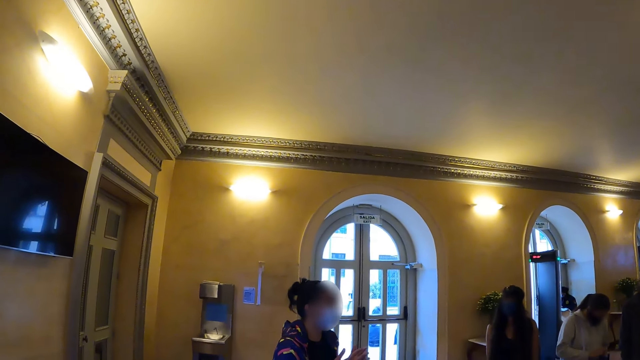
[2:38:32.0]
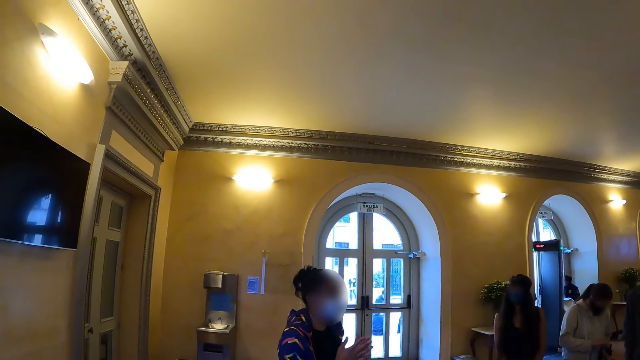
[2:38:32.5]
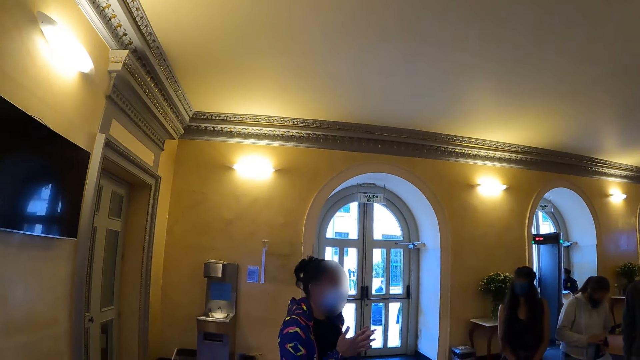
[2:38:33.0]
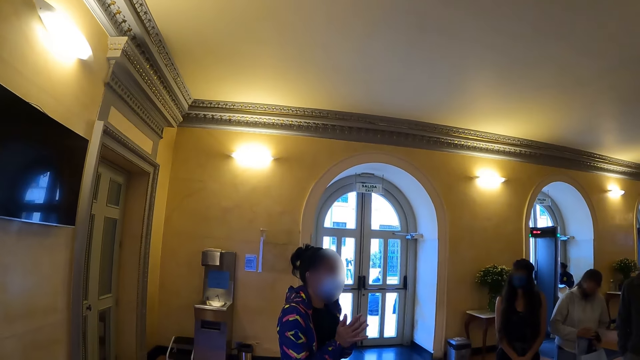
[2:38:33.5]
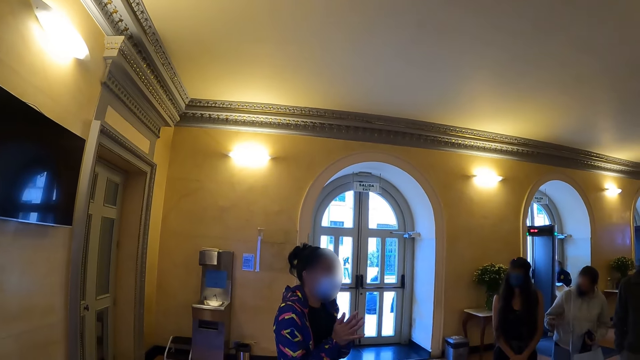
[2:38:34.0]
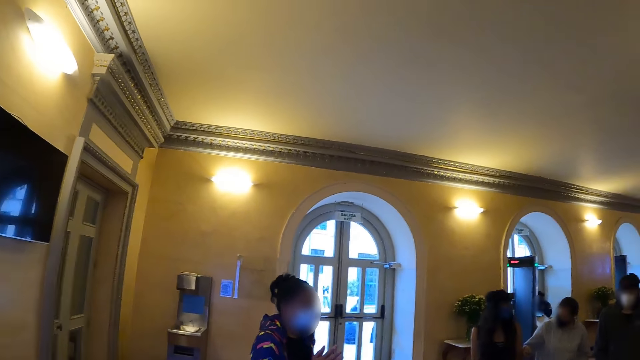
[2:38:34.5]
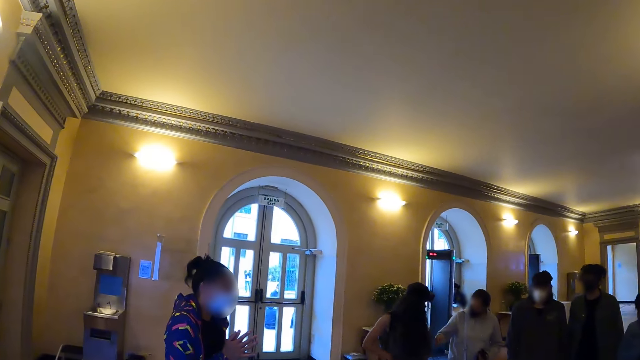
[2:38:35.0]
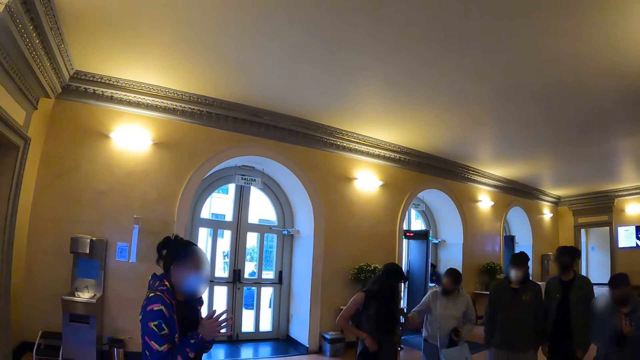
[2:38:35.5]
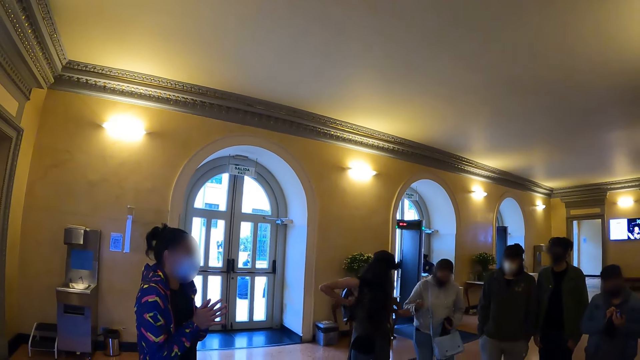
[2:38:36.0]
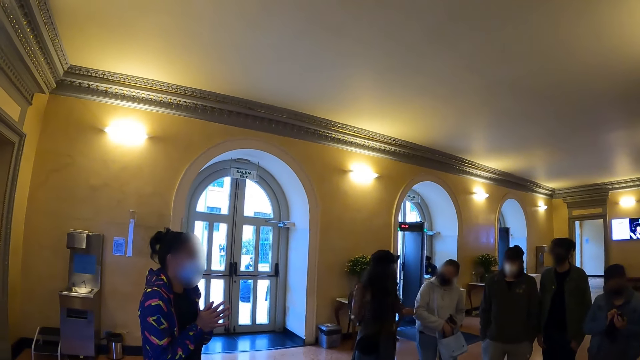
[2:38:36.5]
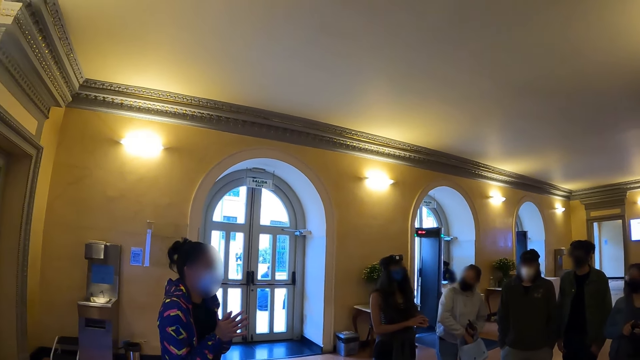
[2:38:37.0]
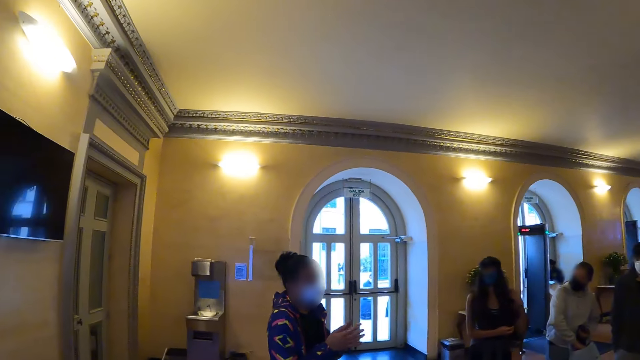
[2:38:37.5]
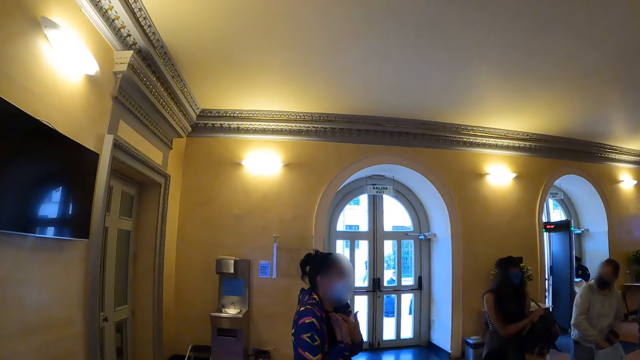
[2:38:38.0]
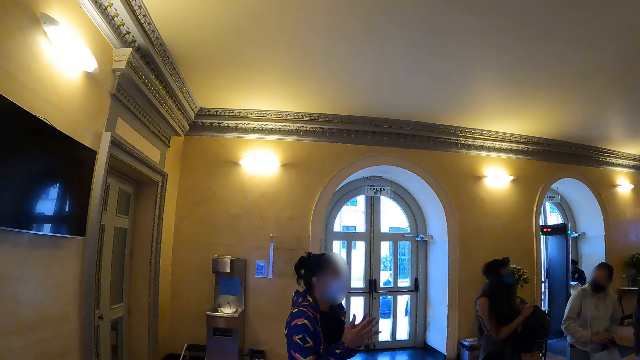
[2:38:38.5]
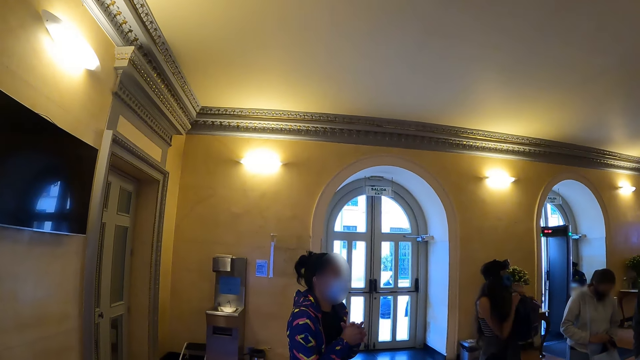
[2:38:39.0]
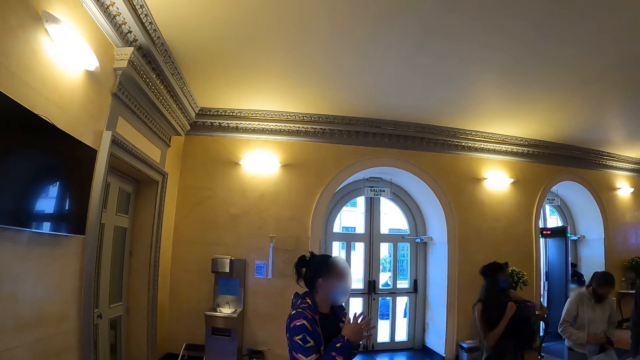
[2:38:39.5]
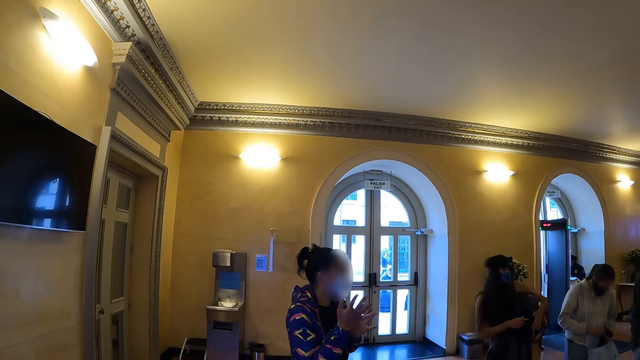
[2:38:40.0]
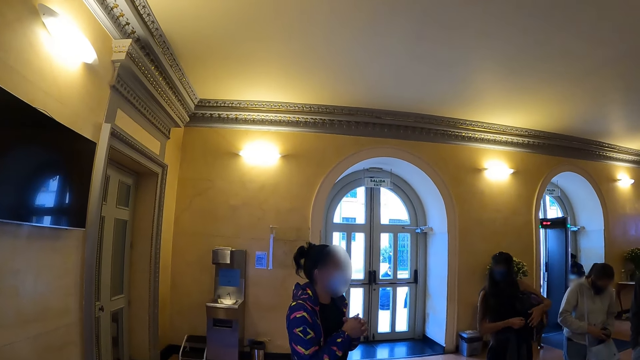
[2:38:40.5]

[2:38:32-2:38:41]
A man converses with colleagues. The camera wearer looks around. A woman converses with another woman. The first woman removes the backpack from her back. The man converses with colleagues.

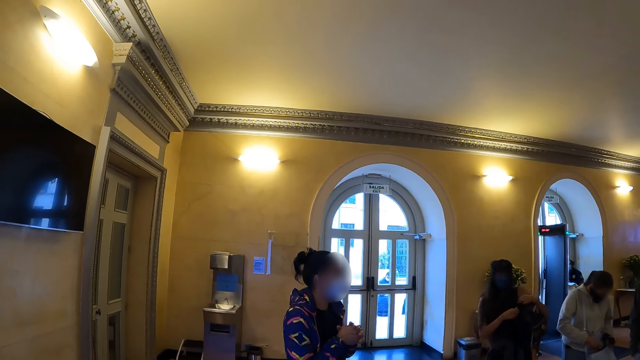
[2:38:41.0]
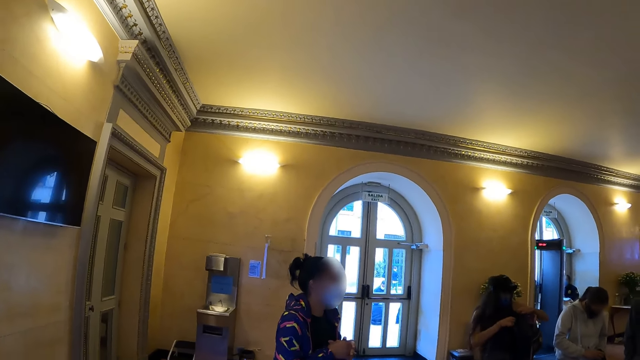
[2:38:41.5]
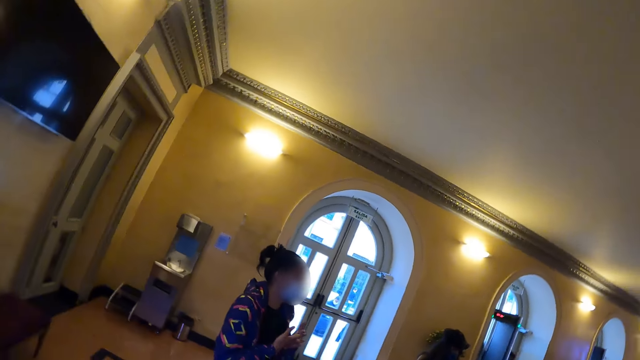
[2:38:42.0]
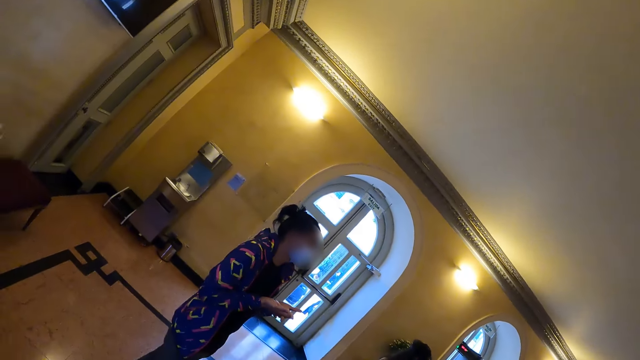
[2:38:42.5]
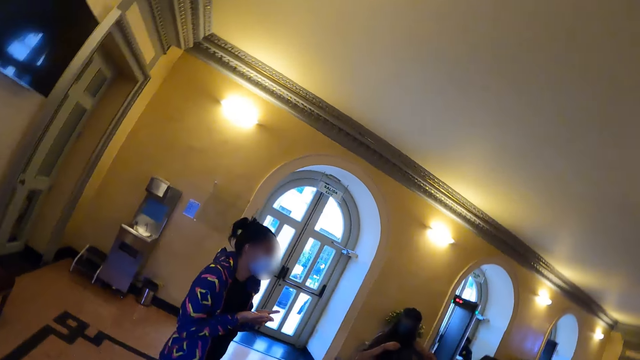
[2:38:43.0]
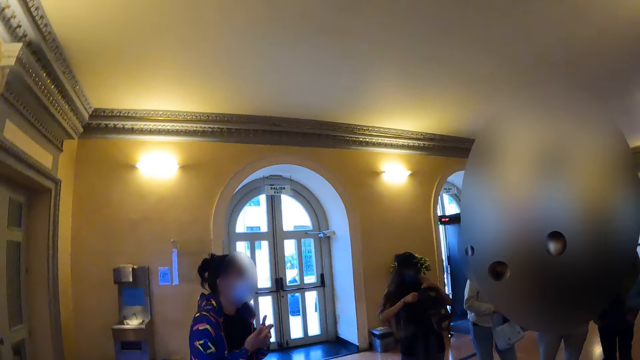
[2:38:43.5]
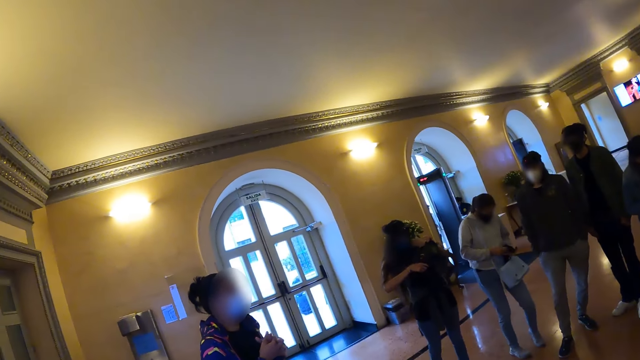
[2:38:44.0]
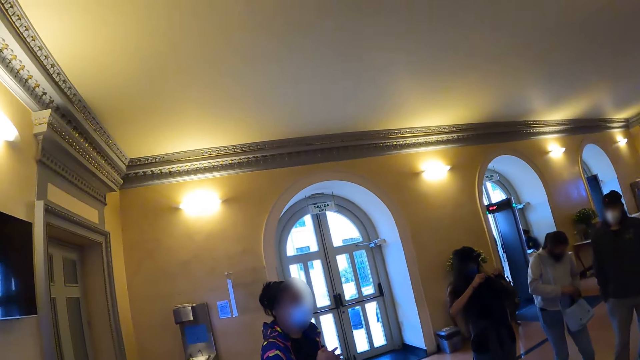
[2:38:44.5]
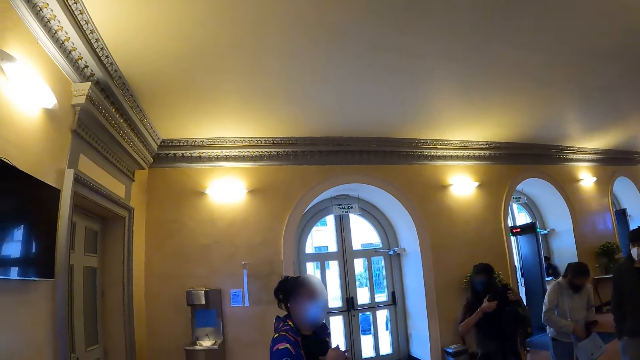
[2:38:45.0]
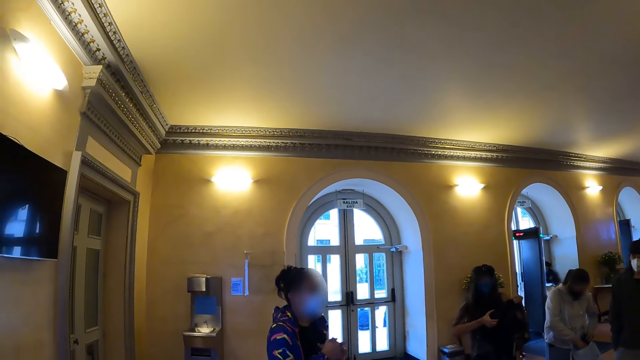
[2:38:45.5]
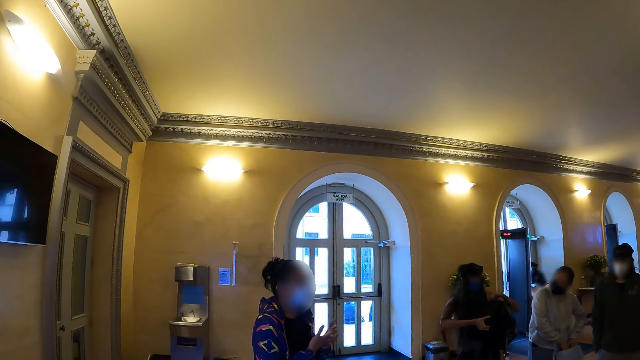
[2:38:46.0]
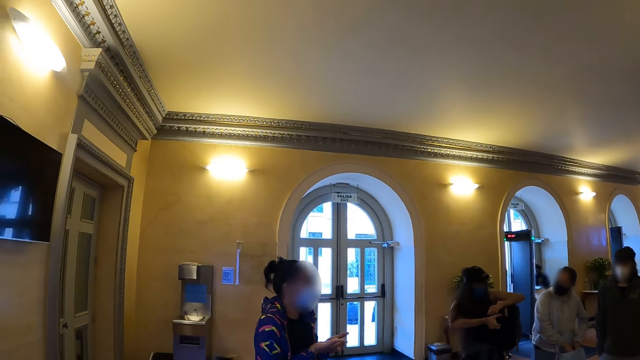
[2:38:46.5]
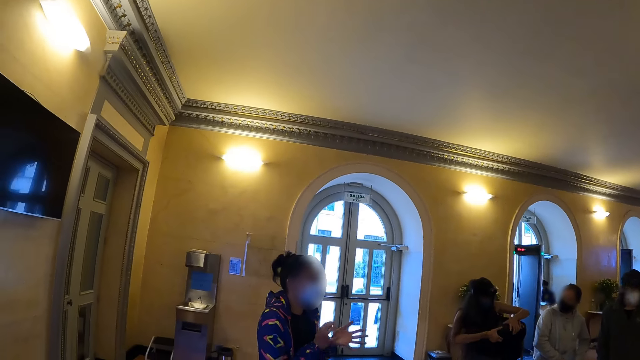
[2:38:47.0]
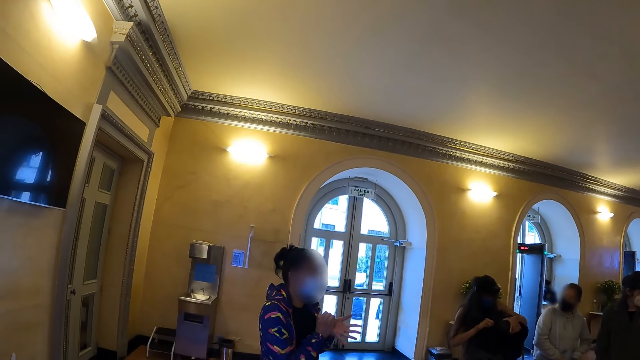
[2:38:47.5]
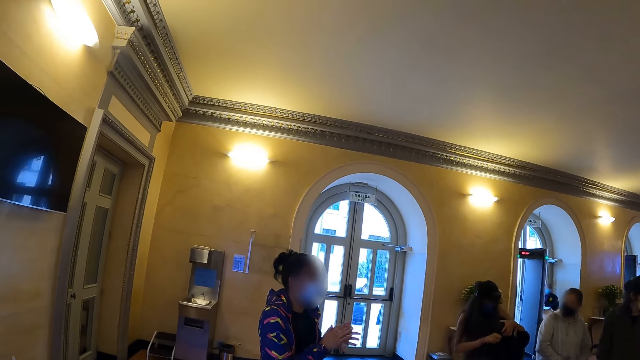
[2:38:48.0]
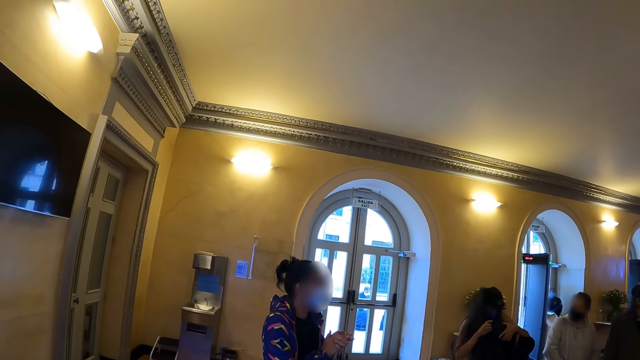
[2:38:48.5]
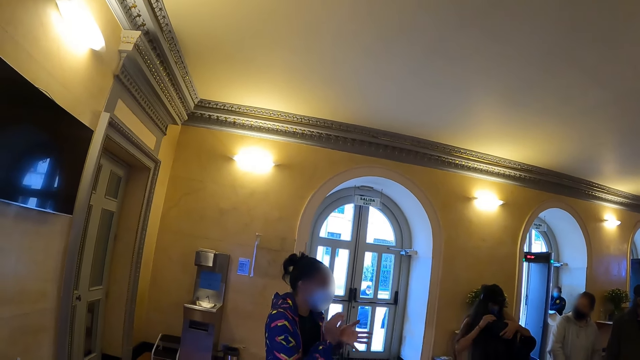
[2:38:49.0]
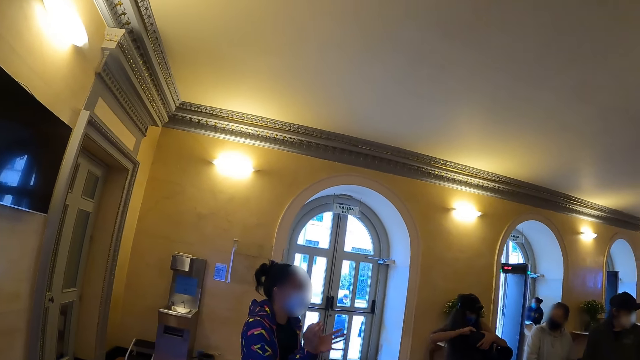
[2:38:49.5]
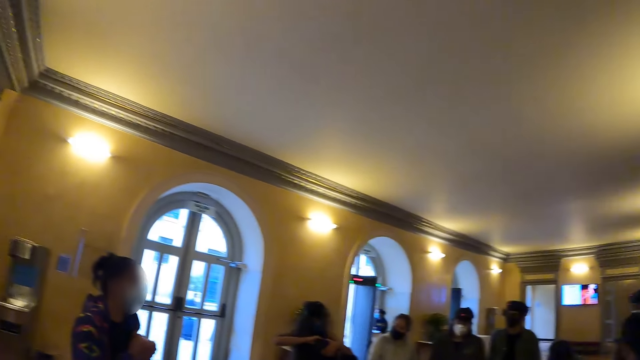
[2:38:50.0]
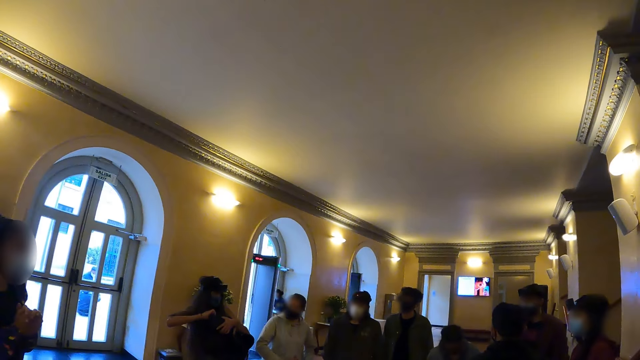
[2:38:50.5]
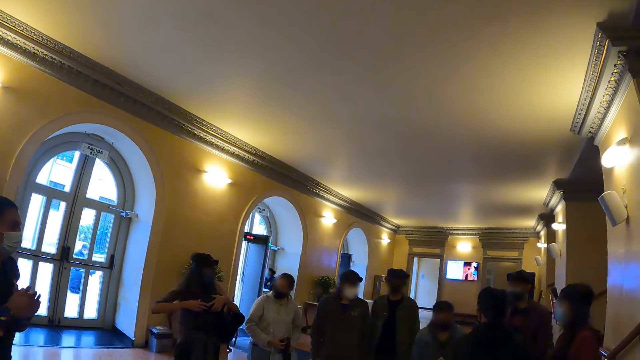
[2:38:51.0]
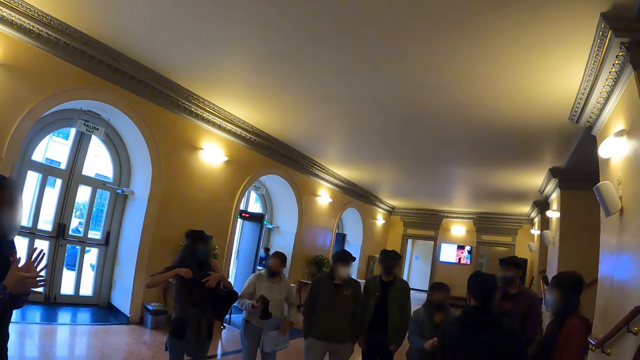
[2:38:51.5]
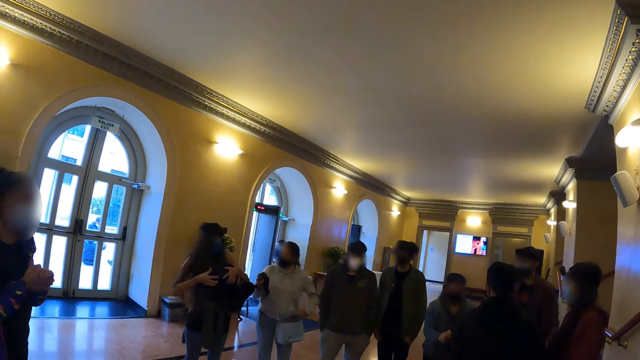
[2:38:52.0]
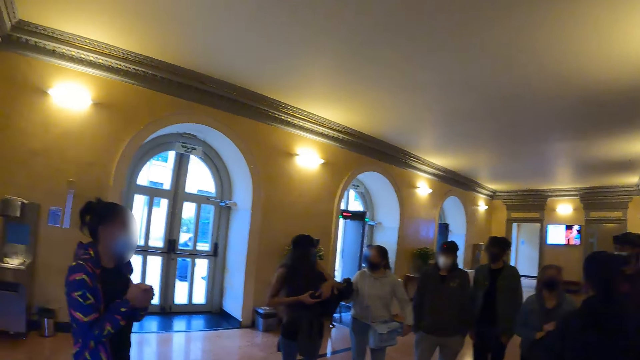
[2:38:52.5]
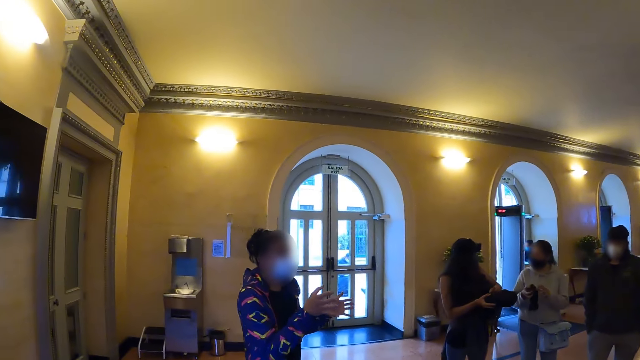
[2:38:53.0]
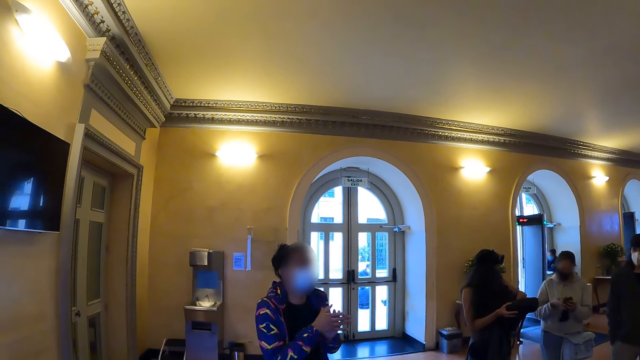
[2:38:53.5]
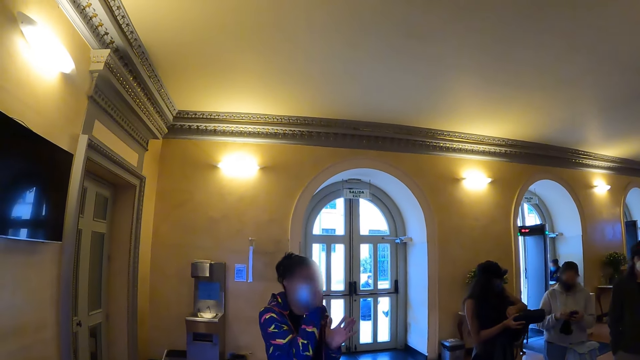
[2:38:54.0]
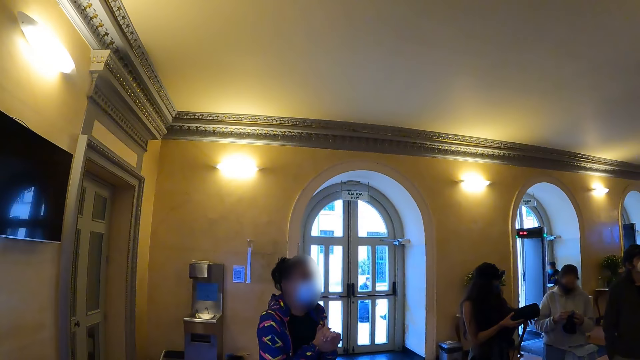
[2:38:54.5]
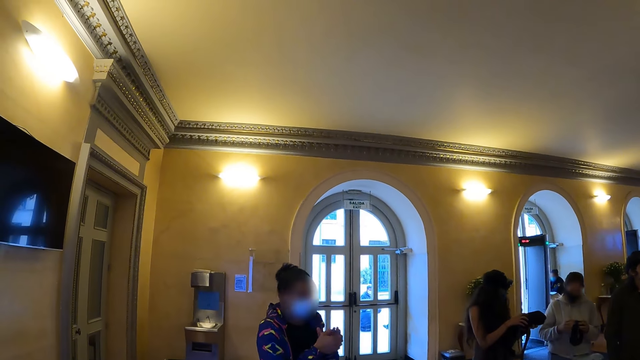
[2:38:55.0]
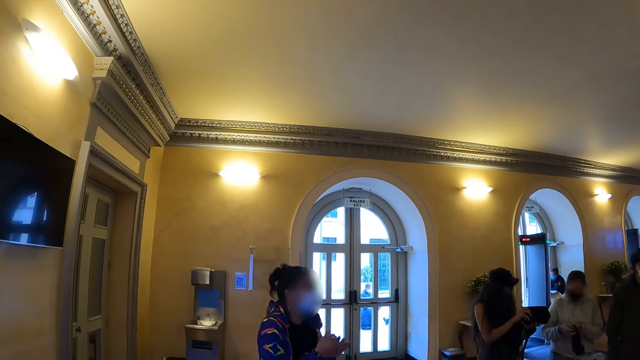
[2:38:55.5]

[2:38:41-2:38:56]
The camera wearer looks around. A man converses with colleagues. The camera wearer looks around. The man converses with colleagues. The camera wearer looks around the hall. A woman closes the bag. She removes the backpack from her back. The man converses with colleagues.
